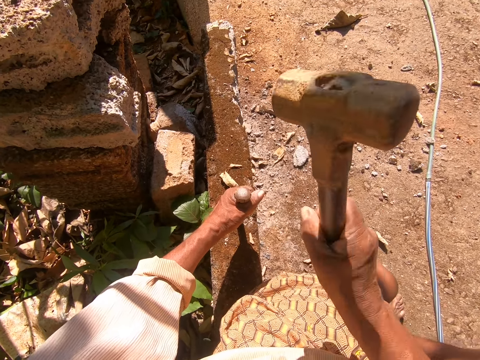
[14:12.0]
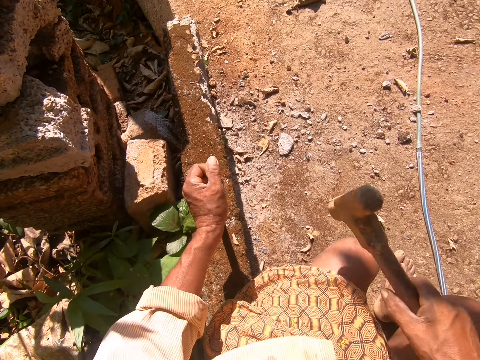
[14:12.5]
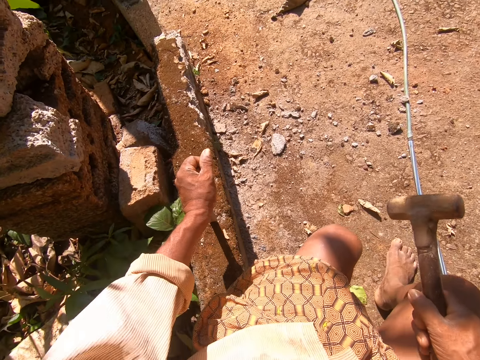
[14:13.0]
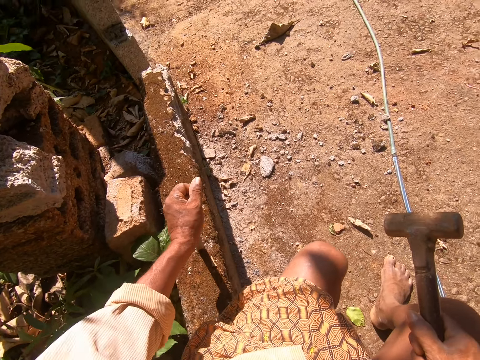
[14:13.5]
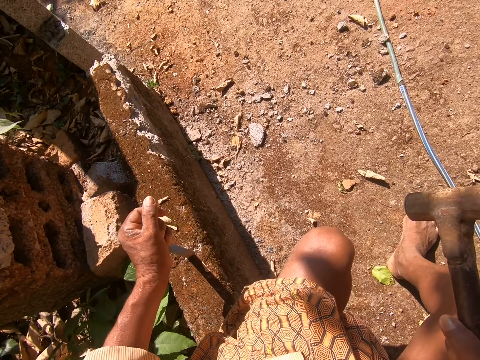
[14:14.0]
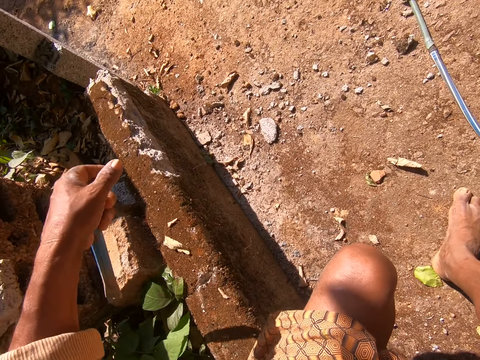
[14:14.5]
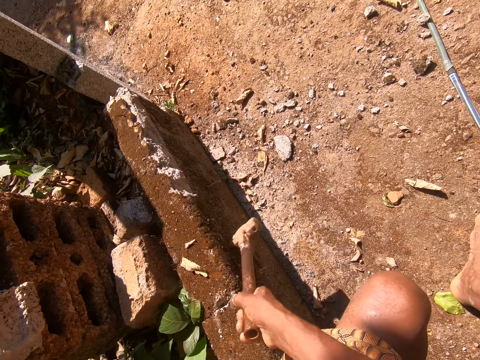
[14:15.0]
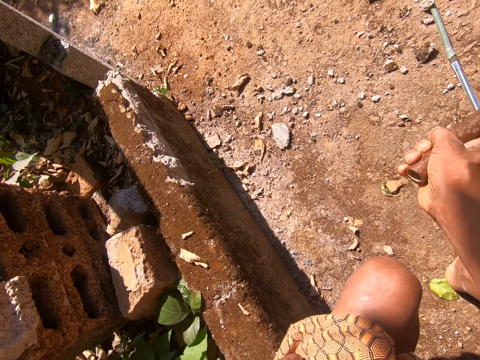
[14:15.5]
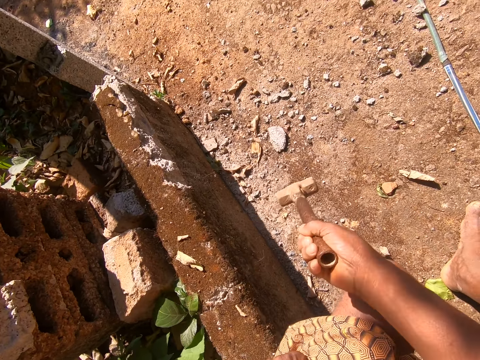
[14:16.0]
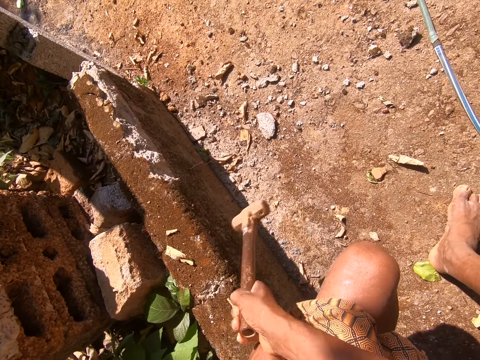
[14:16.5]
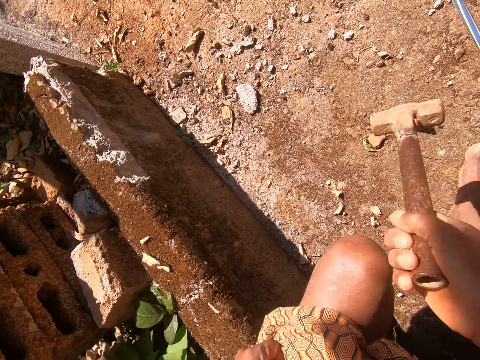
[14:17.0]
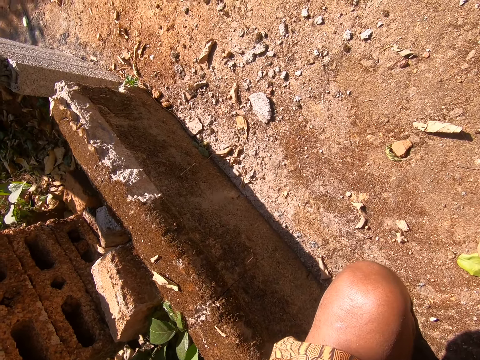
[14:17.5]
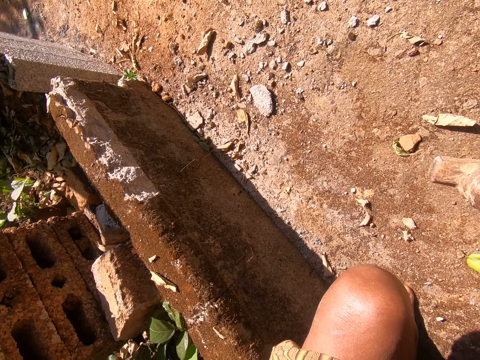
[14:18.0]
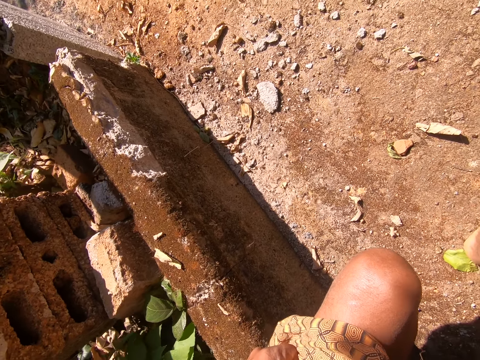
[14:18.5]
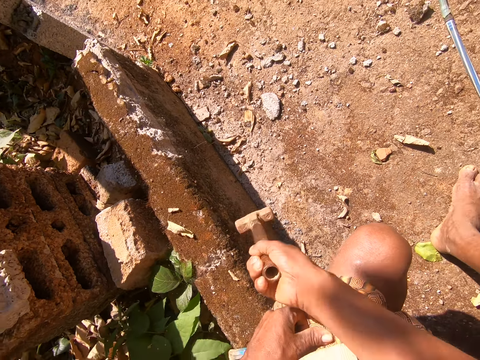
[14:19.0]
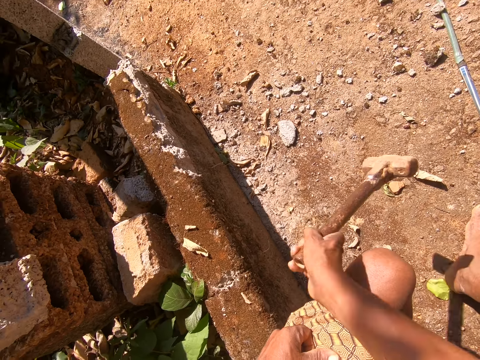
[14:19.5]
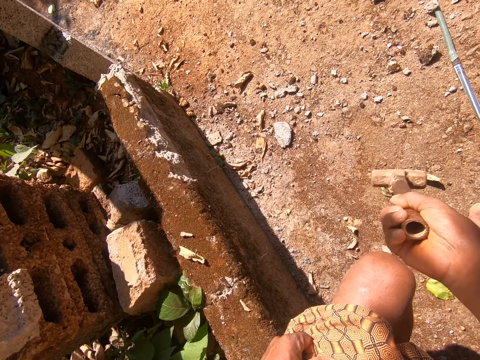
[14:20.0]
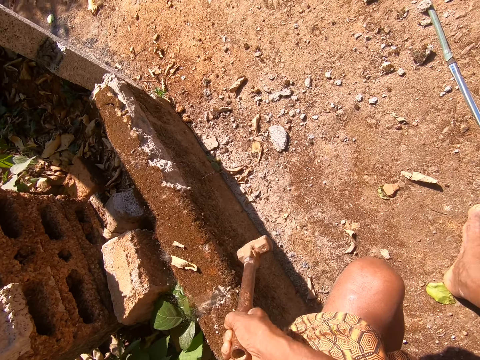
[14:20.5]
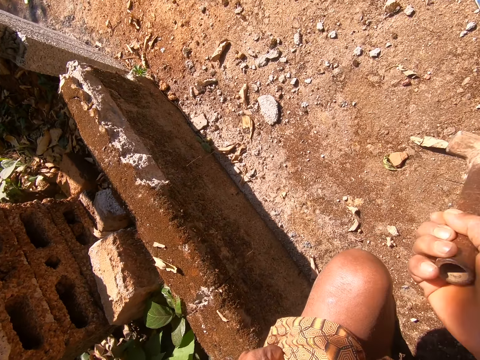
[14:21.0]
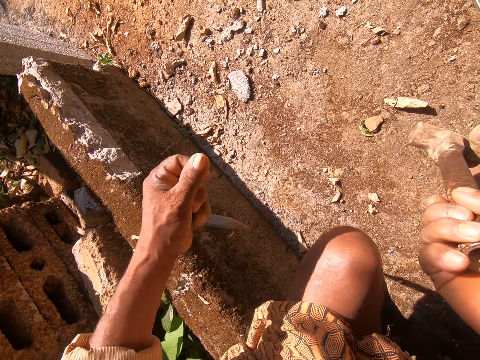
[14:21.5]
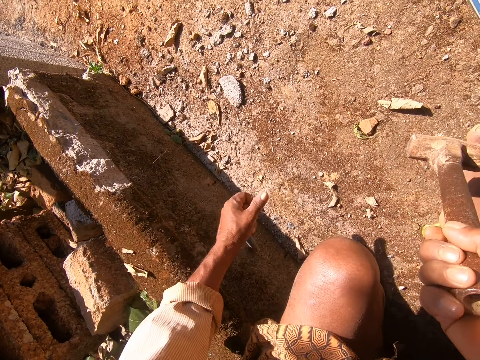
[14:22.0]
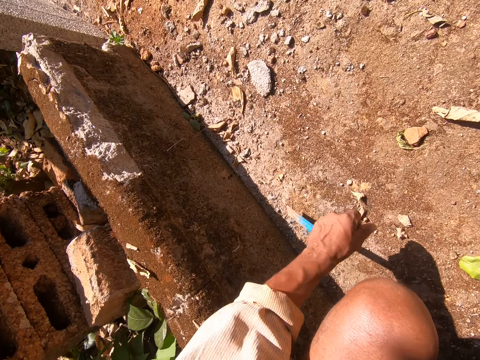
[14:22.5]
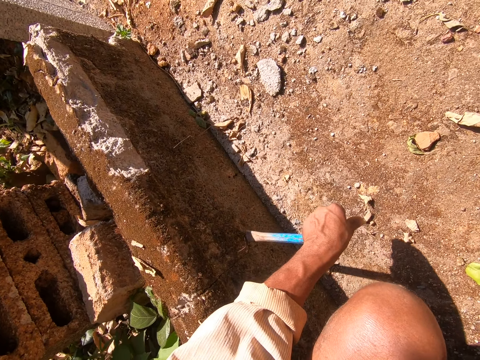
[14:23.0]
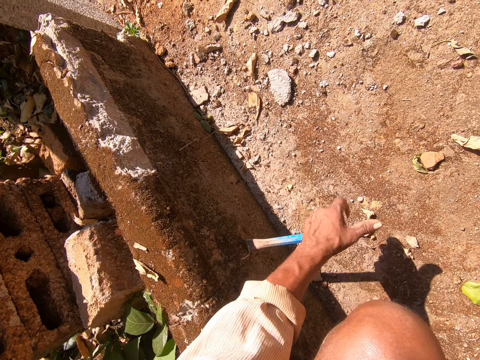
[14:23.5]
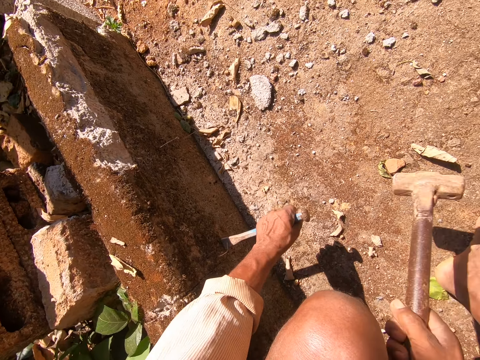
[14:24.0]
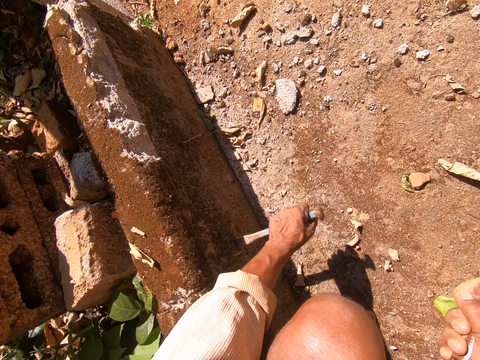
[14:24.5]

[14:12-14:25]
The camera wearer adjusts the metallic tool on the stone. They pull the flat chisel. They hit the stone with the masonry hammer. They hold the masonry hammer. They hit the stone with the masonry hammer. They stare at the wall. They place the metallic tool on the stone. They hold the flat chisel in place. They hit the metallic tool with the hammer.

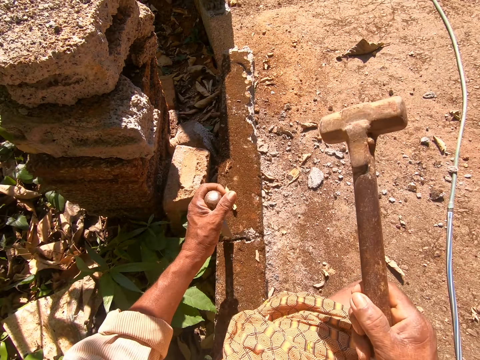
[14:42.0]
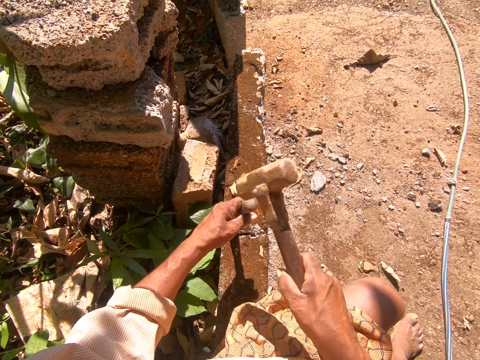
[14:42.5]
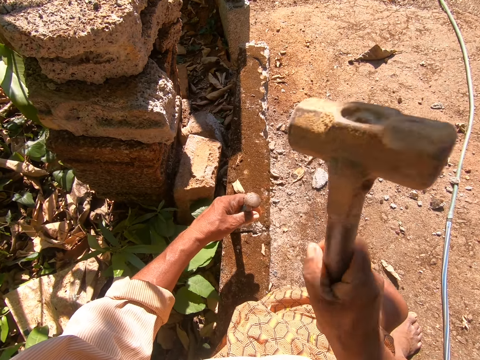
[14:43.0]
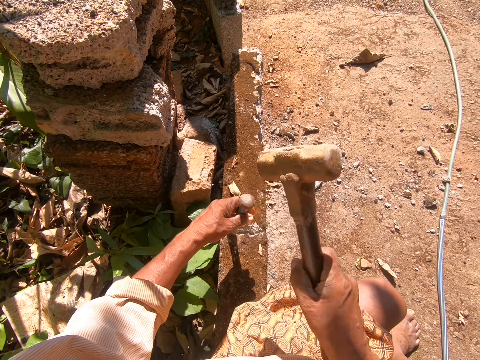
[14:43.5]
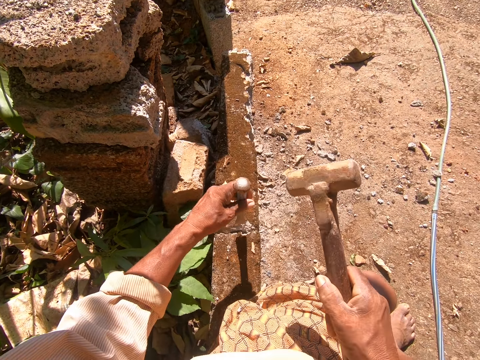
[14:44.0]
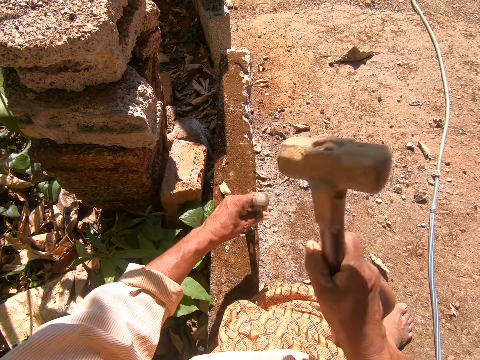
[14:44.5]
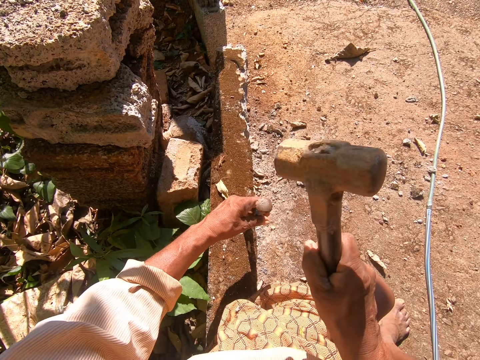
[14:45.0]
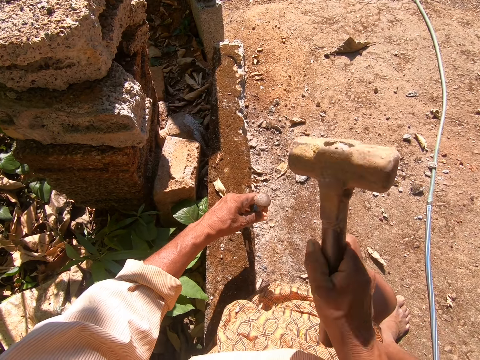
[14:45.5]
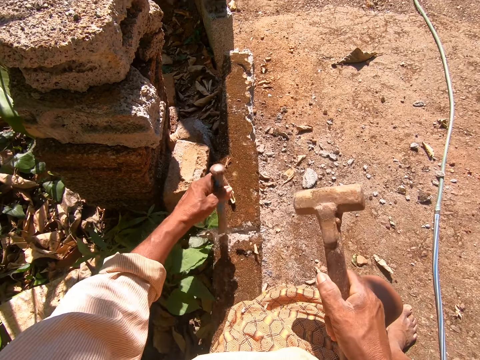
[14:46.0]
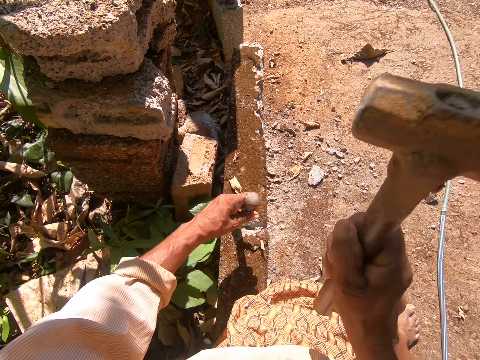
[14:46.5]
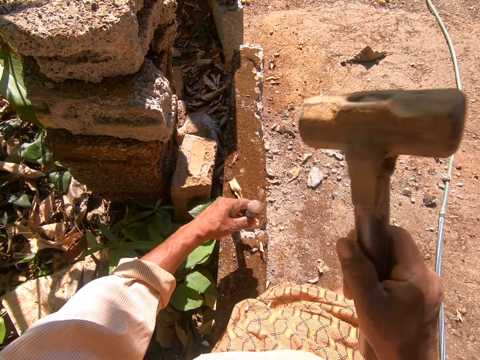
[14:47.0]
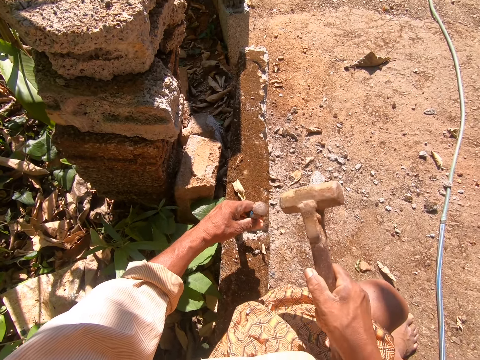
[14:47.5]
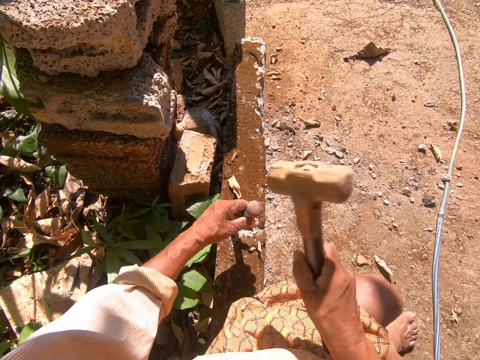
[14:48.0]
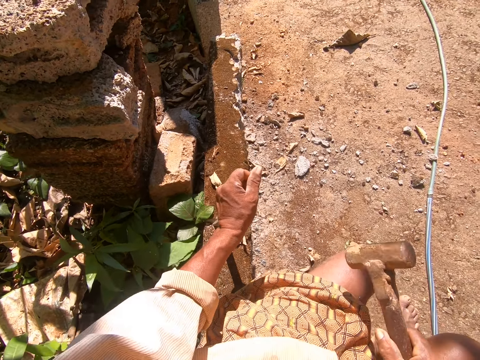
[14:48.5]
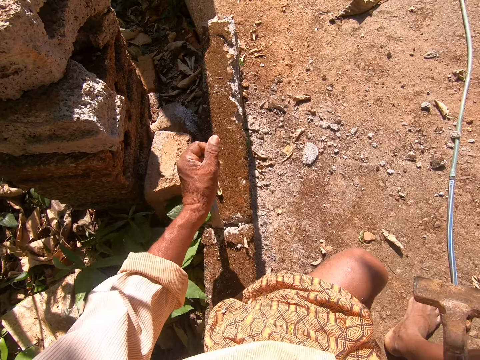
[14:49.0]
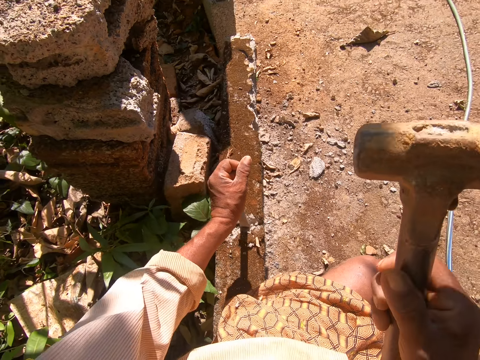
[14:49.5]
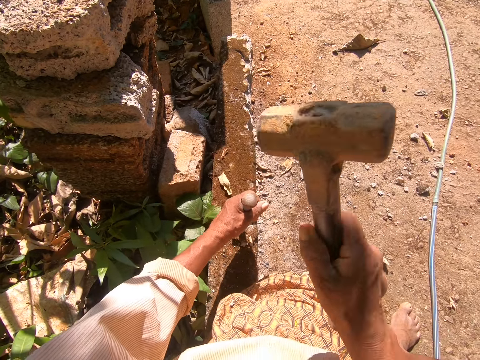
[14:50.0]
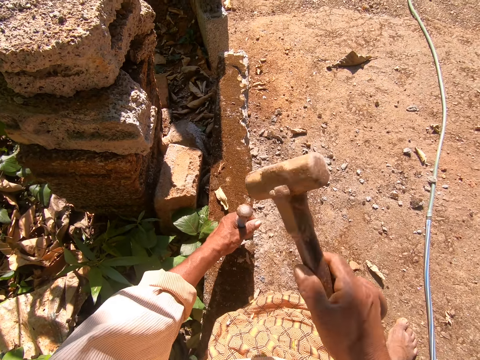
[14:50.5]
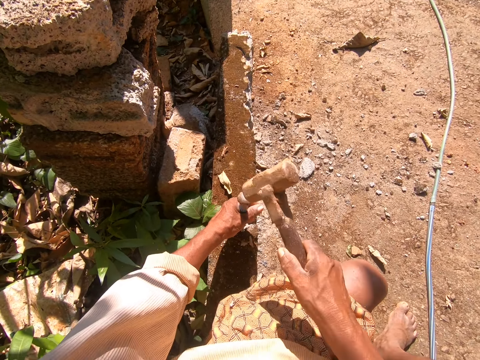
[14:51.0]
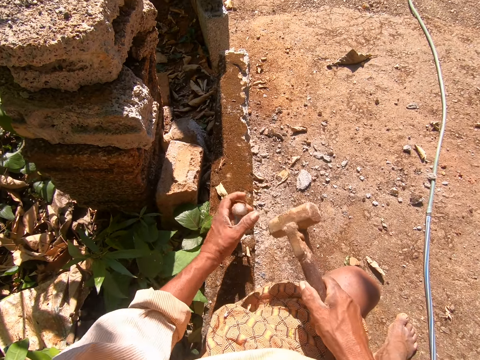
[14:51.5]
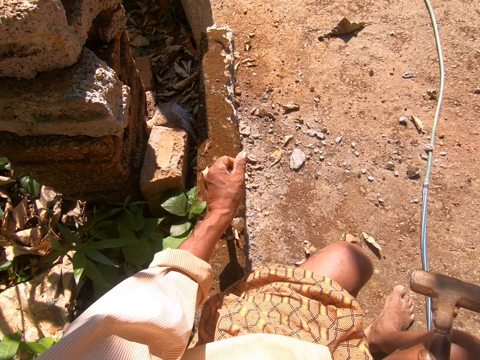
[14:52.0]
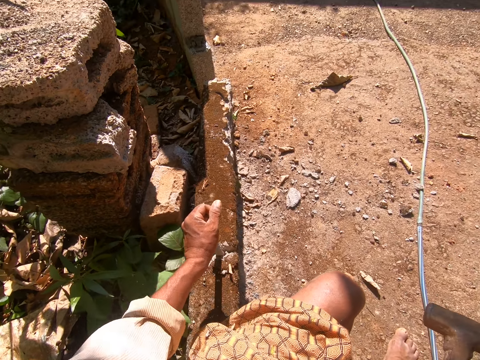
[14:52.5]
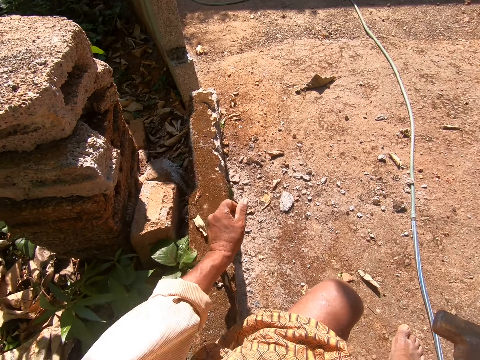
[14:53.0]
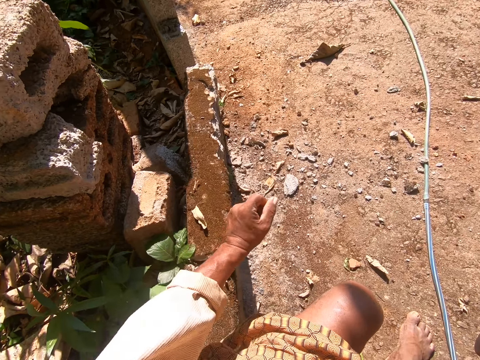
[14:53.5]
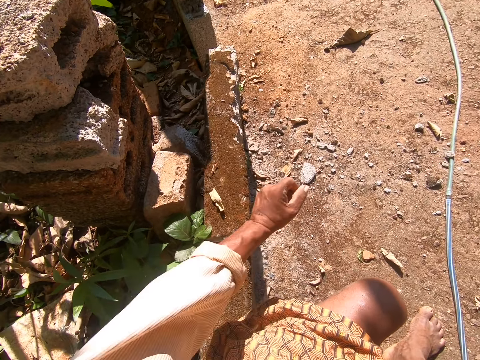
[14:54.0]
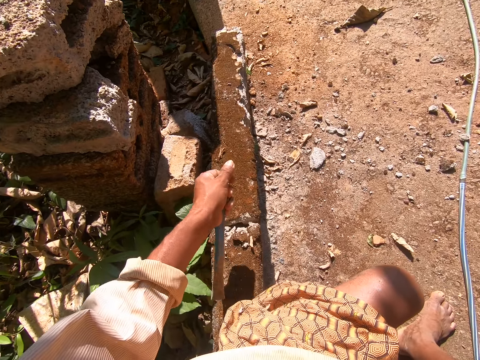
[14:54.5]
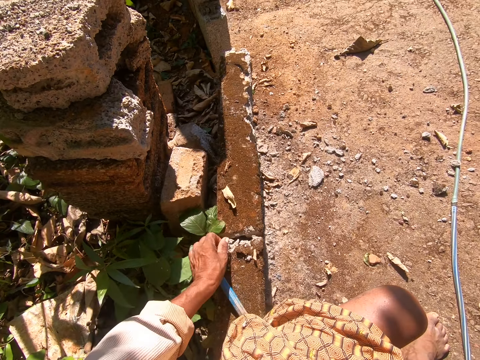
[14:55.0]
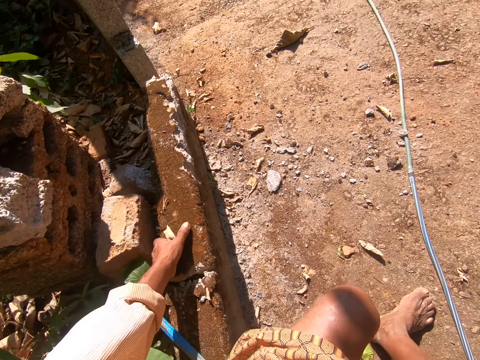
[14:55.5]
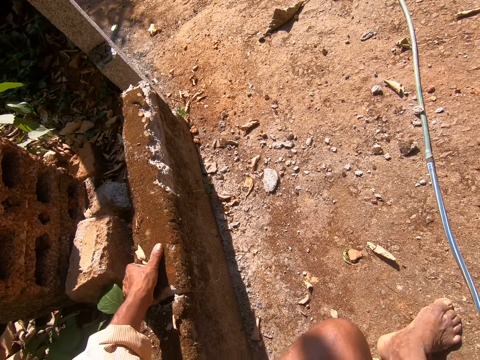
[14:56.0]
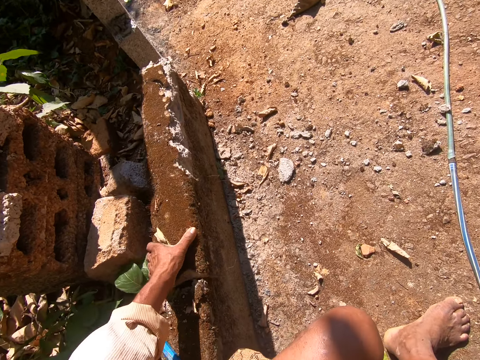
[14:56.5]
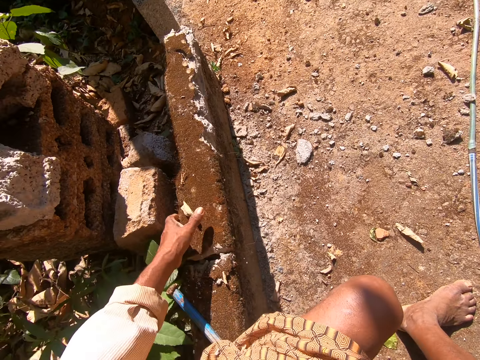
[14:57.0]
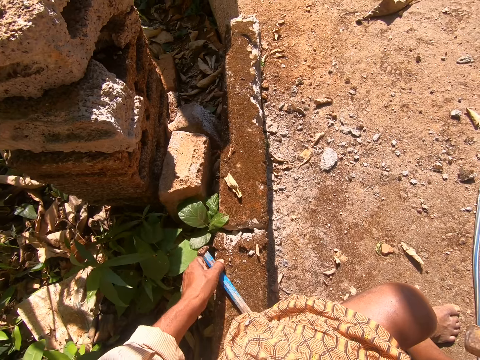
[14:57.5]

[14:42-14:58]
The camera wearer hits the metallic tool with the masonry hammer. They hold the flat chisel in place. They break the wall. They adjust the metallic tool. They hit the metallic tool with the masonry hammer. They adjust the metallic tool. They hit the metallic tool with the masonry hammer. They adjust the metallic tool. They drop the metallic tool. They place the flat chisel on the wall. They adjust the stone with the hand. They inspect the wall.
